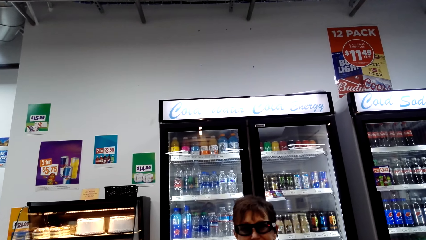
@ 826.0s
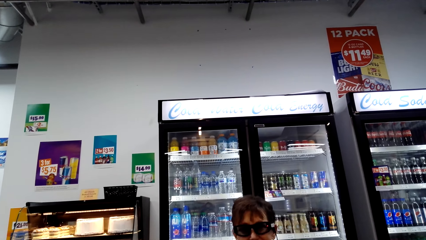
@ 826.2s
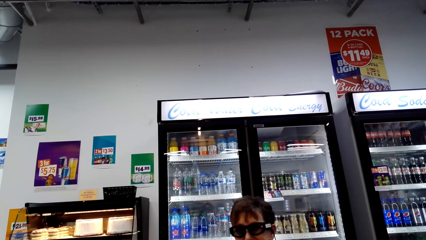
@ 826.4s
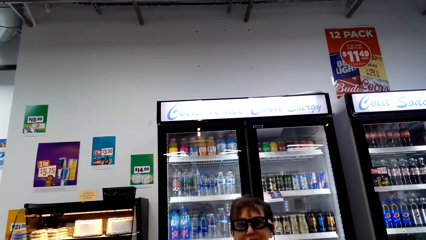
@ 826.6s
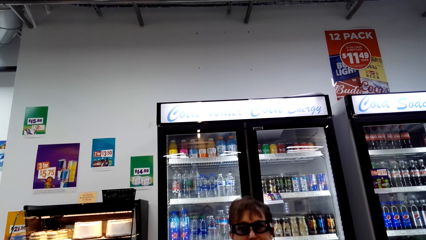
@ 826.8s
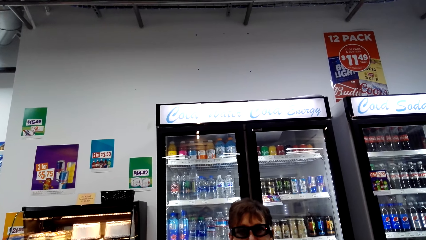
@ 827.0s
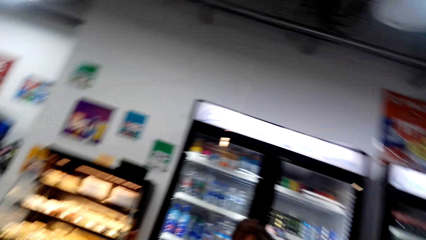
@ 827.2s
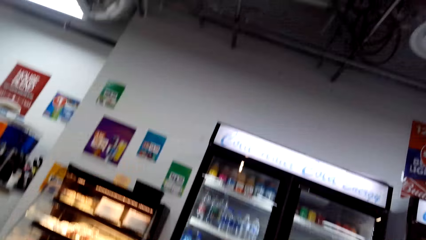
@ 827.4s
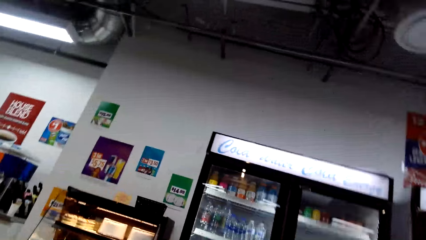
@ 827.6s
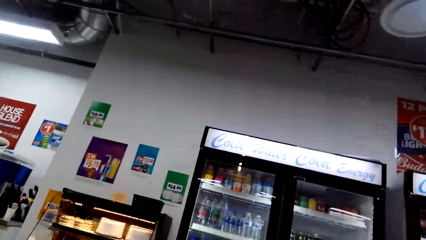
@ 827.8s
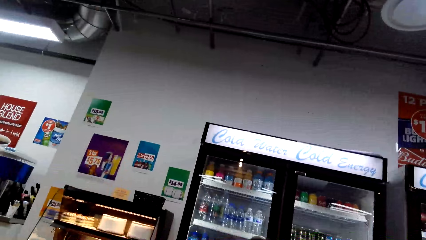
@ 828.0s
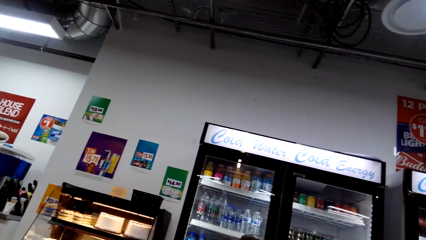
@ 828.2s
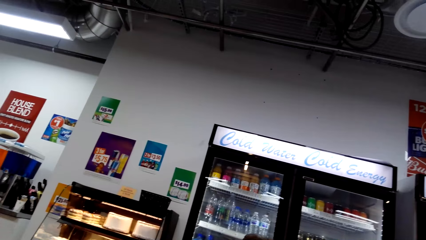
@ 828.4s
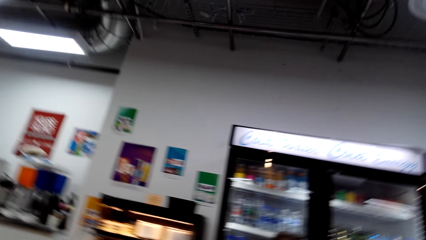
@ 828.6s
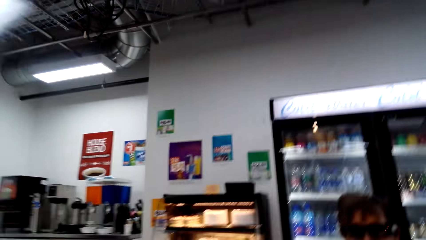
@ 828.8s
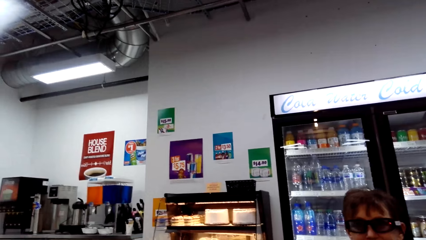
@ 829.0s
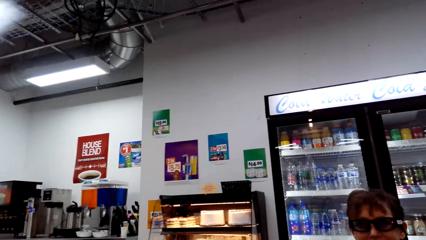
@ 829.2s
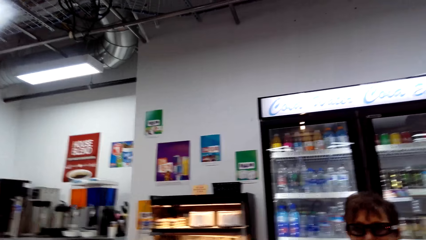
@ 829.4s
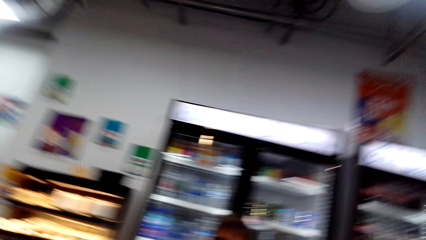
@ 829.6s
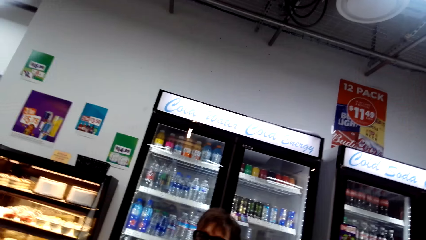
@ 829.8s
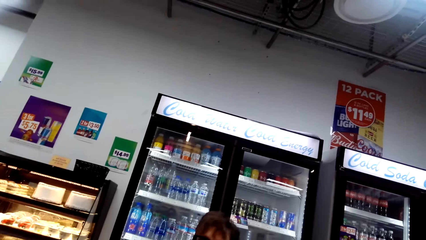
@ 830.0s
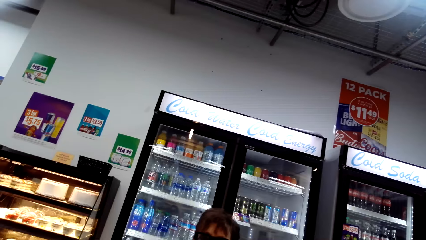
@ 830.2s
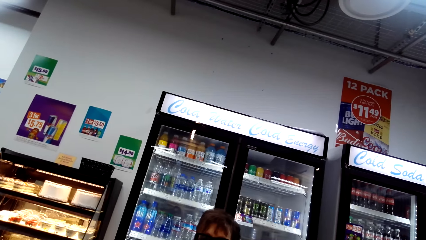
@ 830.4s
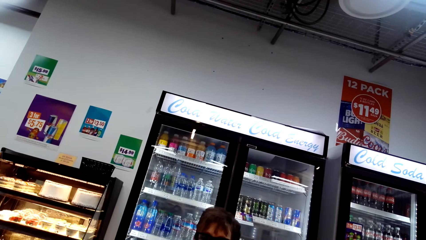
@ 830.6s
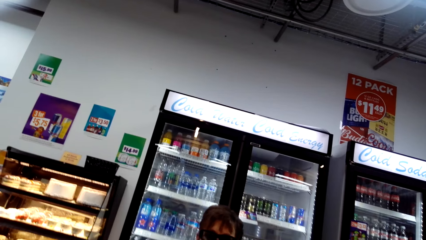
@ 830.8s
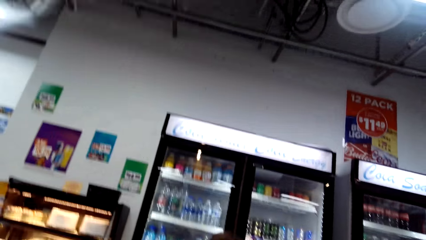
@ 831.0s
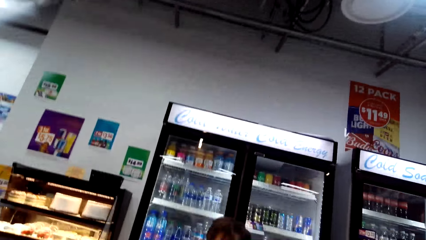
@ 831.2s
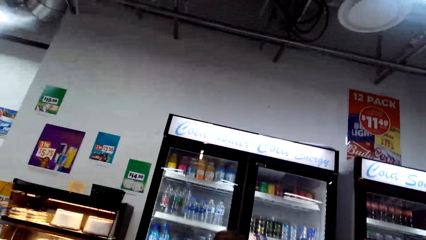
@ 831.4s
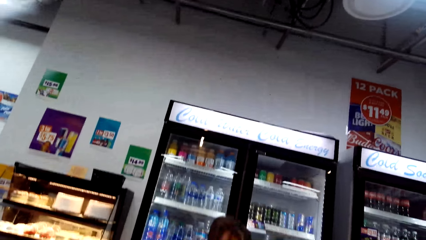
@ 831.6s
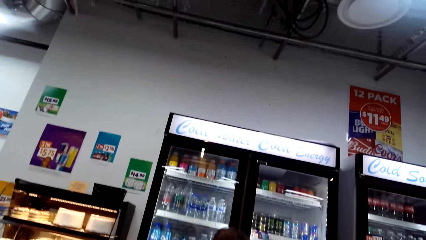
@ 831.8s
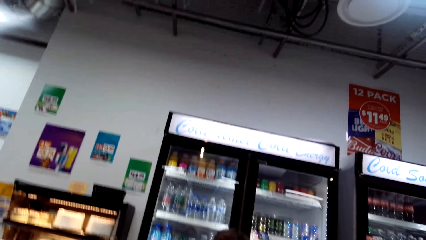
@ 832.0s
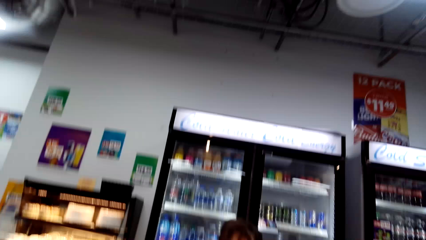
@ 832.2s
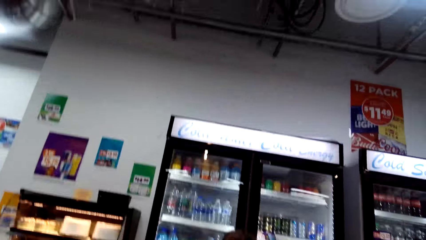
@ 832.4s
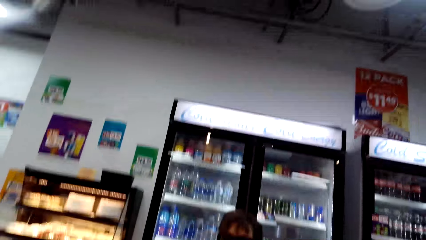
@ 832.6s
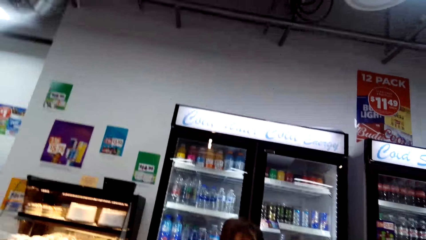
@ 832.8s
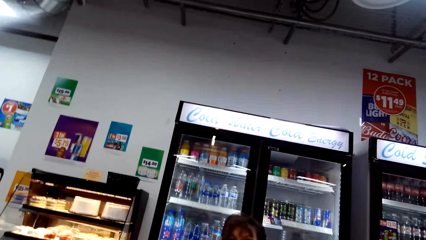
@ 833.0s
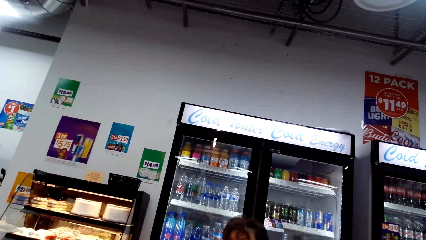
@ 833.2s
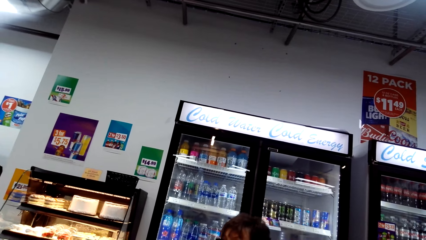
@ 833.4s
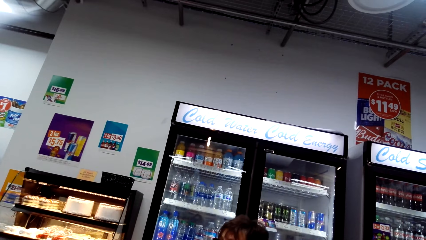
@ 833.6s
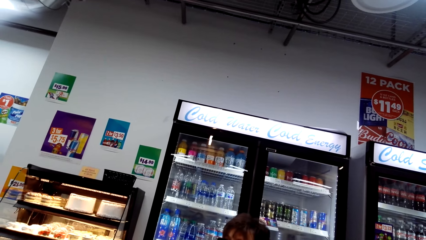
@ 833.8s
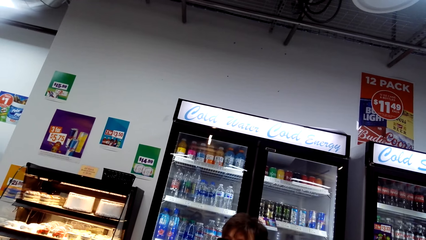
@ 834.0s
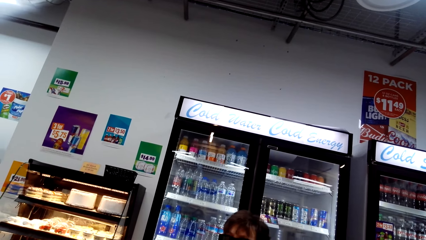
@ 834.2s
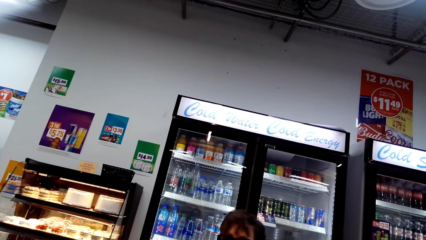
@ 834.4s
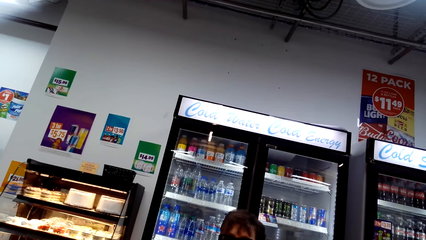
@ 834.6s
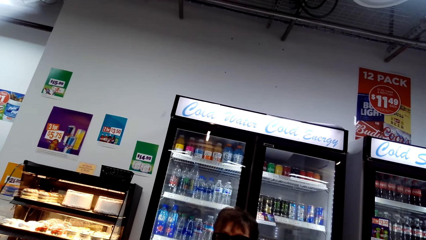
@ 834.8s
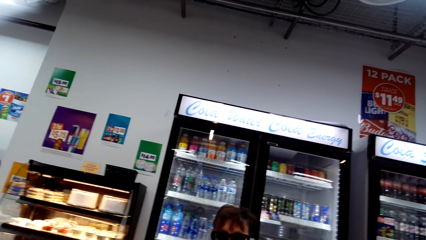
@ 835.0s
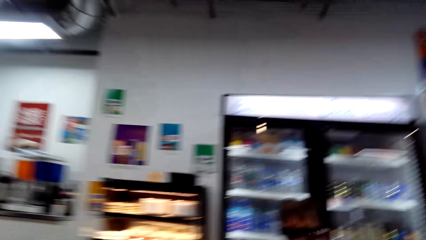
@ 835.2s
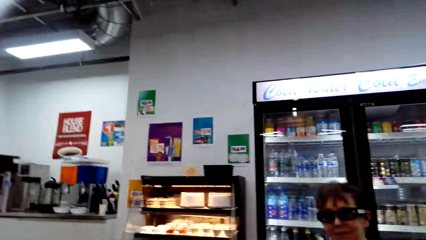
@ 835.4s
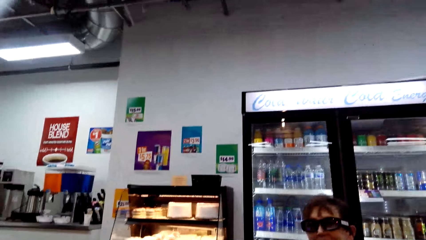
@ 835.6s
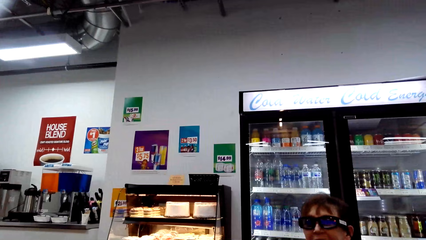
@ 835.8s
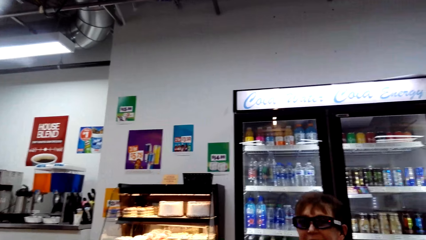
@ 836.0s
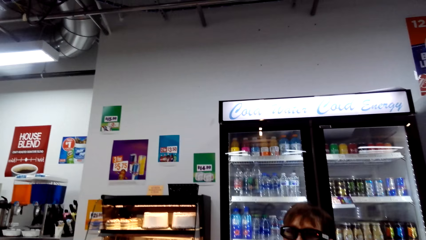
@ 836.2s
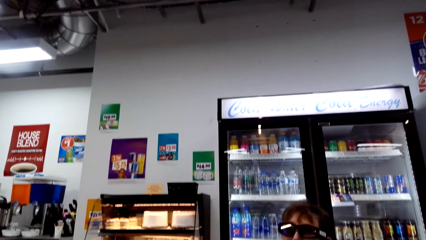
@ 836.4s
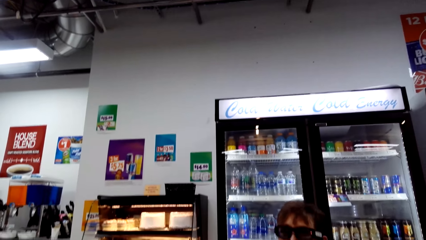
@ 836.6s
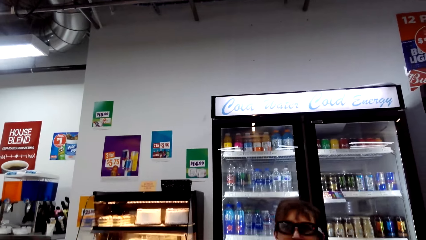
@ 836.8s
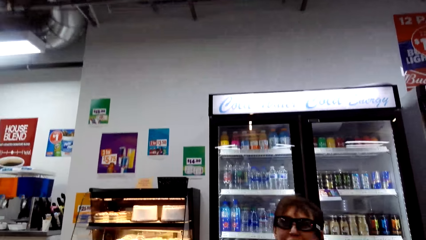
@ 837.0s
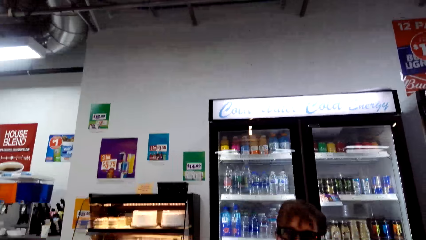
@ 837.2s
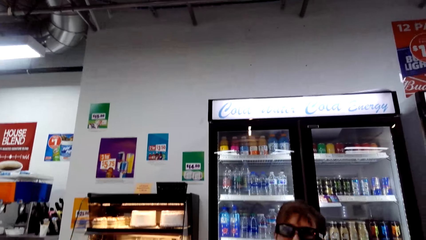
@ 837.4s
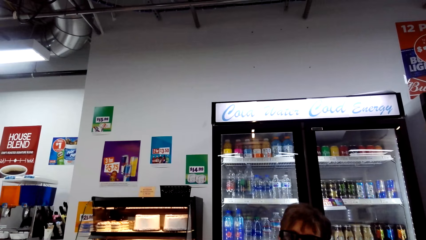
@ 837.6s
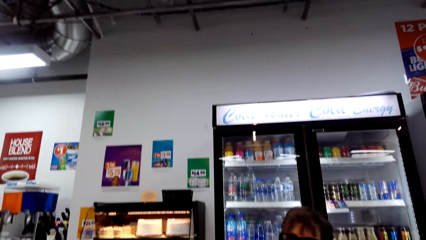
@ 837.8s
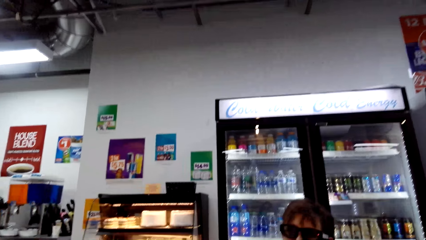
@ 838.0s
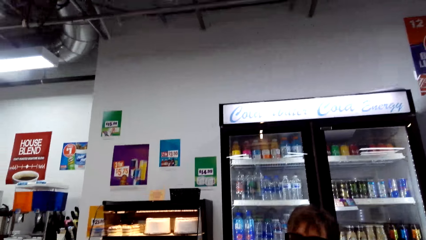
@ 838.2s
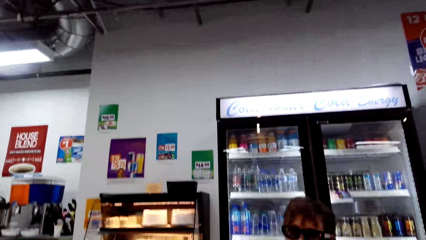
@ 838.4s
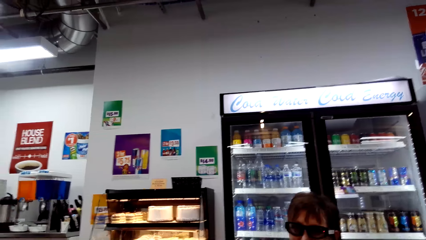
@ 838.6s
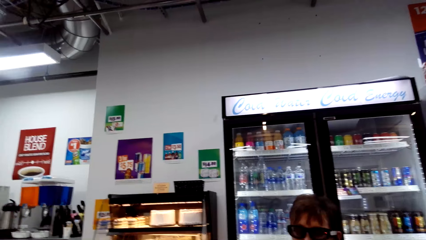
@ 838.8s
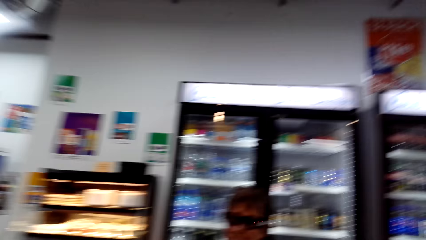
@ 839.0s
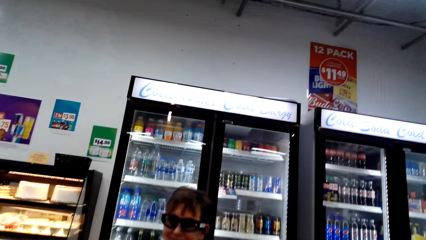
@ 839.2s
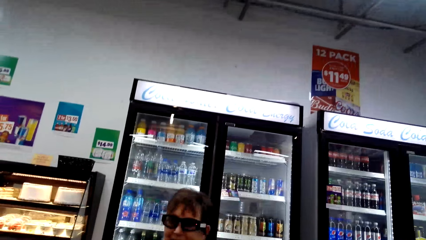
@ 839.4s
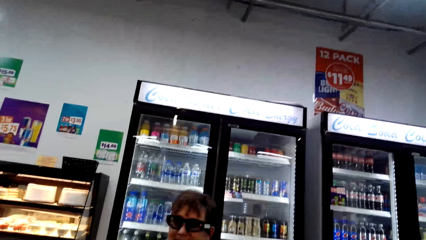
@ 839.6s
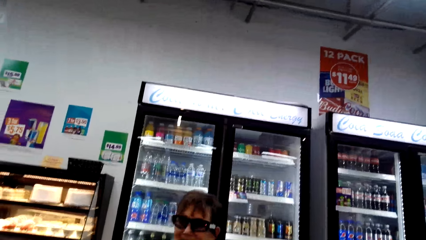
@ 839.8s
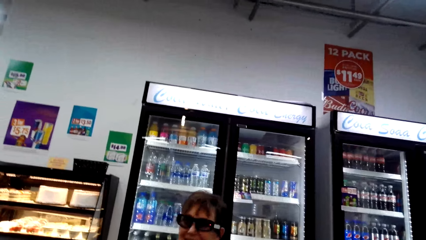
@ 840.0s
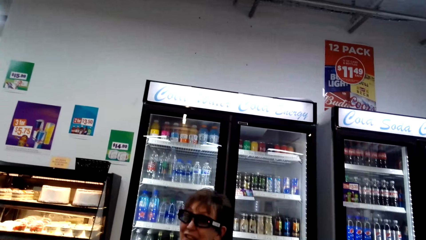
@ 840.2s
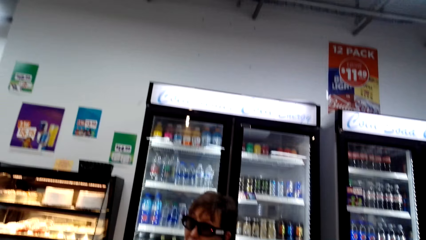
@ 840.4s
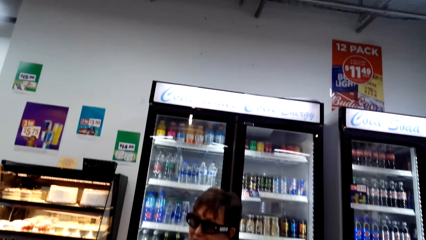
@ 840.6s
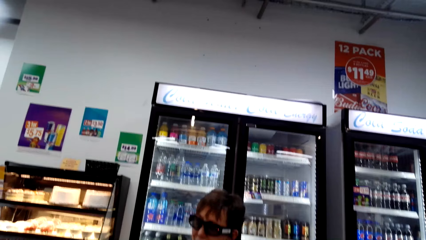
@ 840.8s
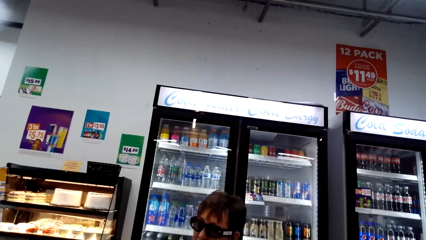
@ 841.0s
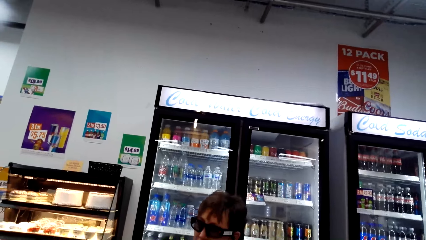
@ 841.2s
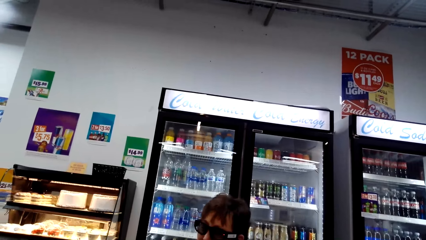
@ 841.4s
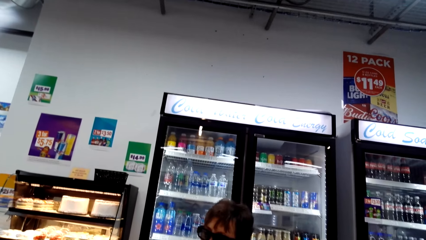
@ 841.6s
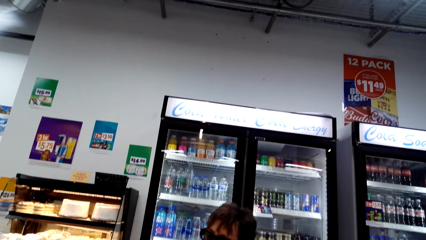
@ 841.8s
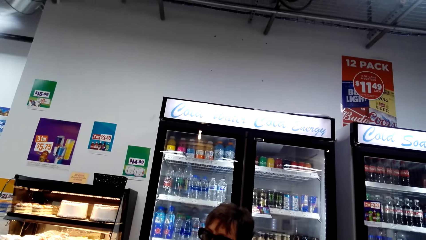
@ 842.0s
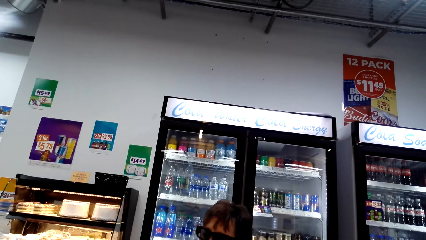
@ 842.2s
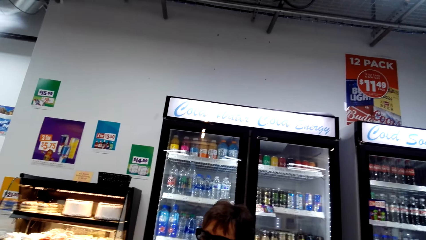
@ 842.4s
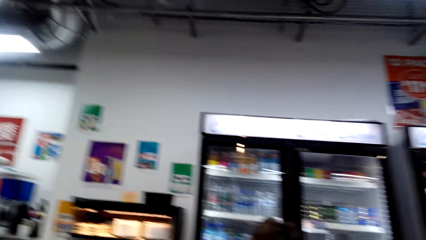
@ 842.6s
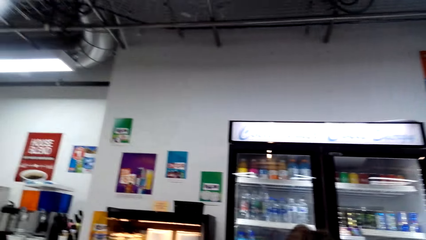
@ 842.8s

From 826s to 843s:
The camera wearer talks. A woman talks. The camera wearer talks. The woman talks.
